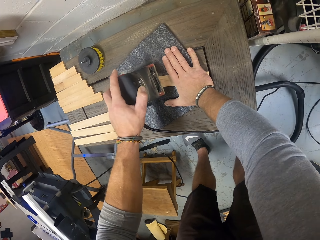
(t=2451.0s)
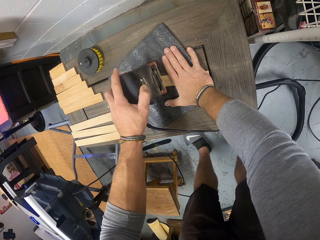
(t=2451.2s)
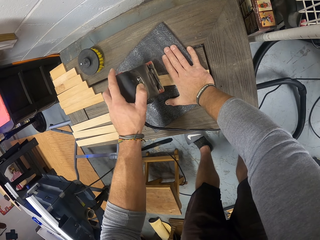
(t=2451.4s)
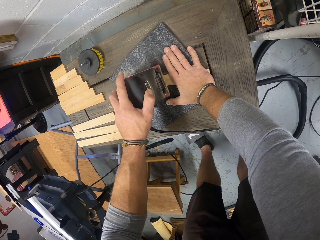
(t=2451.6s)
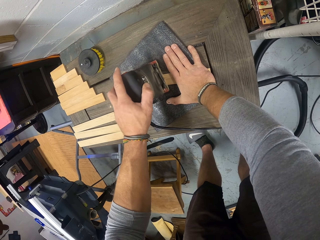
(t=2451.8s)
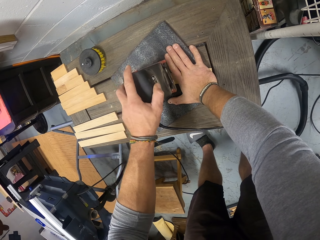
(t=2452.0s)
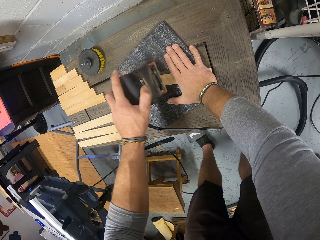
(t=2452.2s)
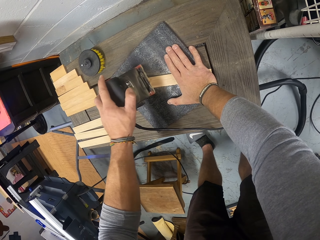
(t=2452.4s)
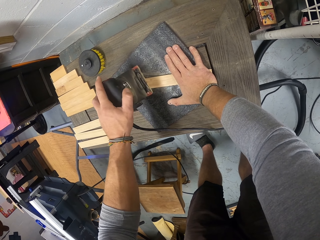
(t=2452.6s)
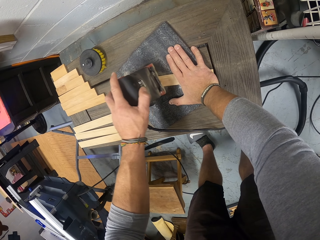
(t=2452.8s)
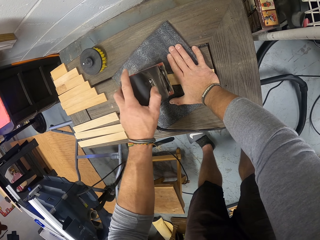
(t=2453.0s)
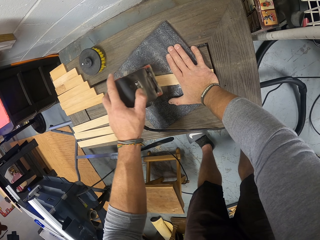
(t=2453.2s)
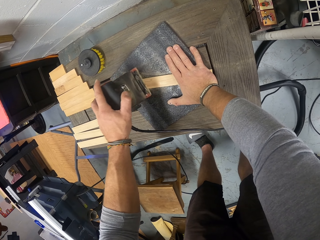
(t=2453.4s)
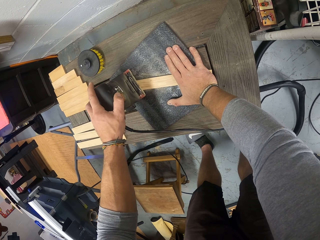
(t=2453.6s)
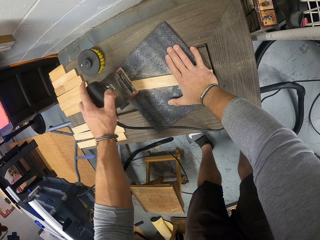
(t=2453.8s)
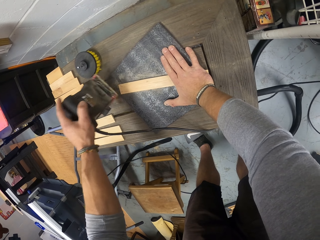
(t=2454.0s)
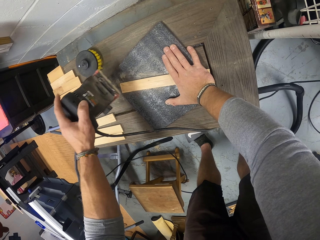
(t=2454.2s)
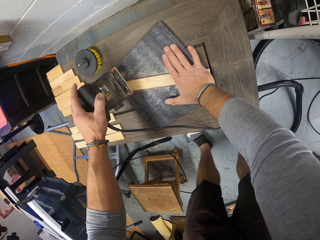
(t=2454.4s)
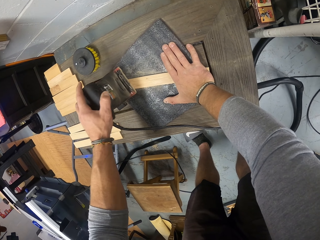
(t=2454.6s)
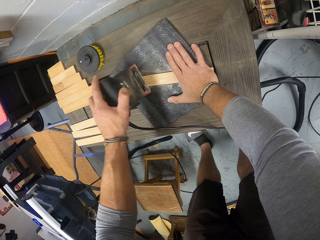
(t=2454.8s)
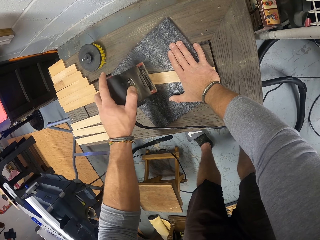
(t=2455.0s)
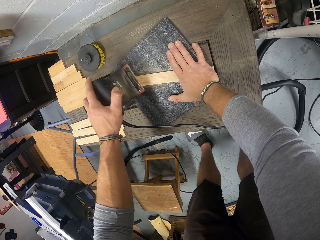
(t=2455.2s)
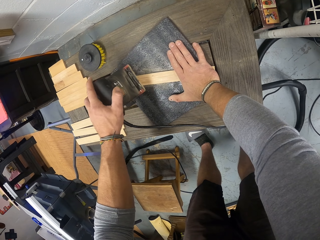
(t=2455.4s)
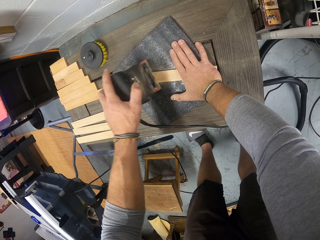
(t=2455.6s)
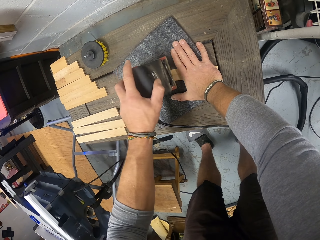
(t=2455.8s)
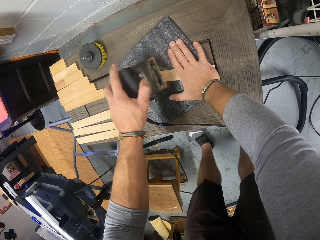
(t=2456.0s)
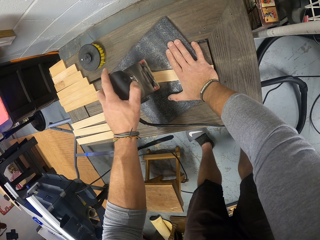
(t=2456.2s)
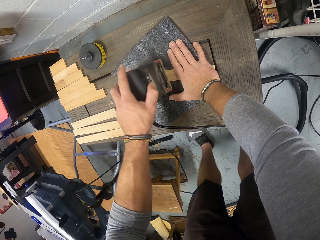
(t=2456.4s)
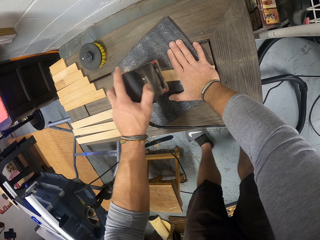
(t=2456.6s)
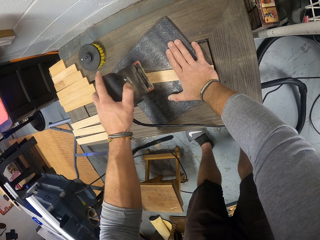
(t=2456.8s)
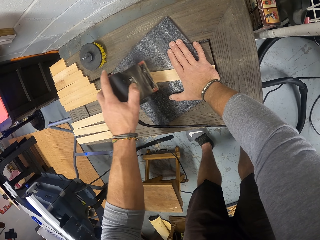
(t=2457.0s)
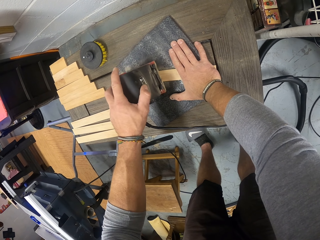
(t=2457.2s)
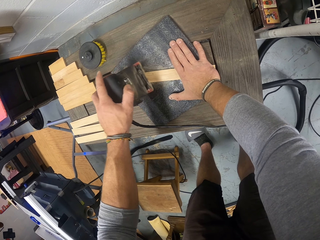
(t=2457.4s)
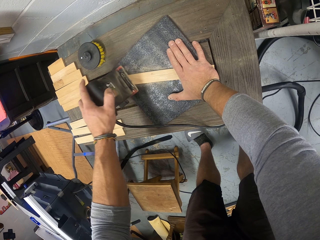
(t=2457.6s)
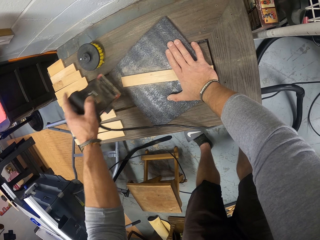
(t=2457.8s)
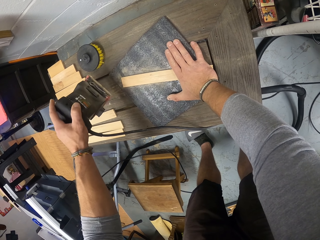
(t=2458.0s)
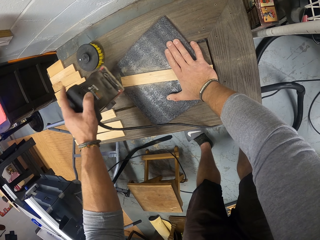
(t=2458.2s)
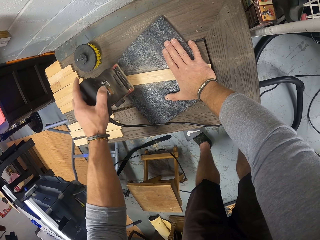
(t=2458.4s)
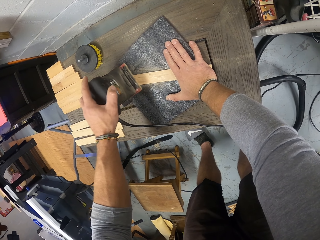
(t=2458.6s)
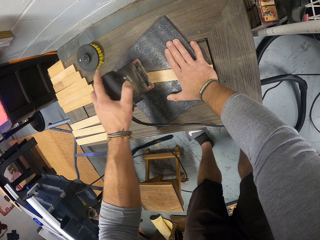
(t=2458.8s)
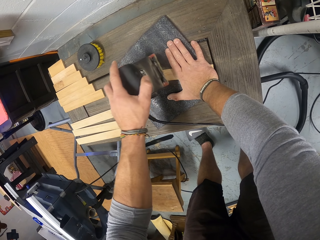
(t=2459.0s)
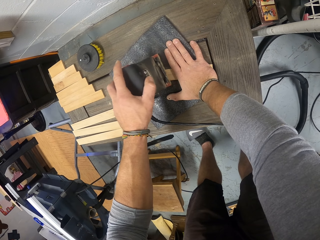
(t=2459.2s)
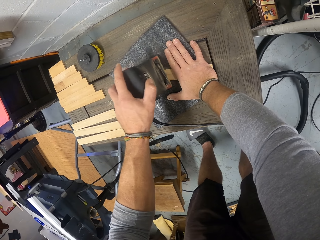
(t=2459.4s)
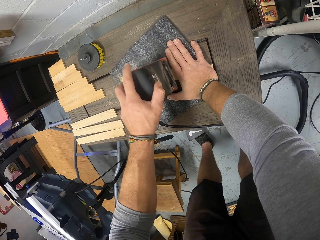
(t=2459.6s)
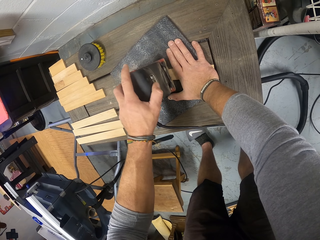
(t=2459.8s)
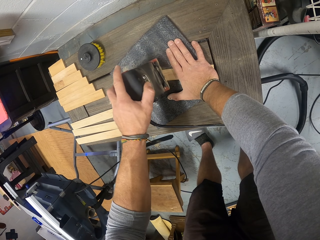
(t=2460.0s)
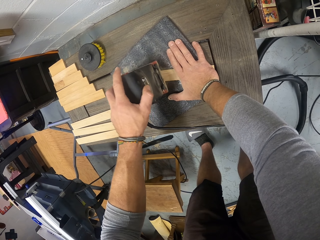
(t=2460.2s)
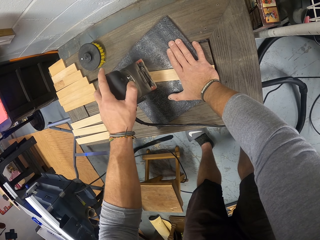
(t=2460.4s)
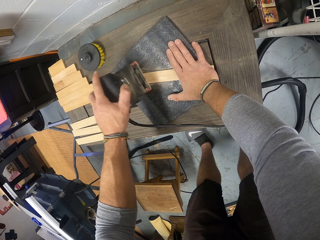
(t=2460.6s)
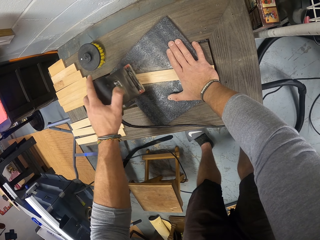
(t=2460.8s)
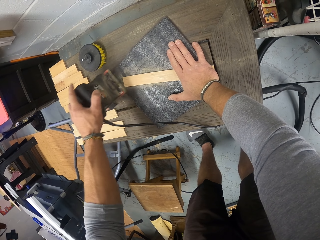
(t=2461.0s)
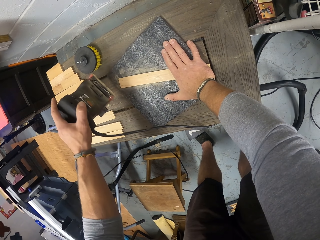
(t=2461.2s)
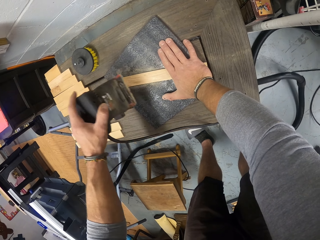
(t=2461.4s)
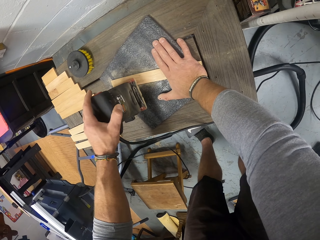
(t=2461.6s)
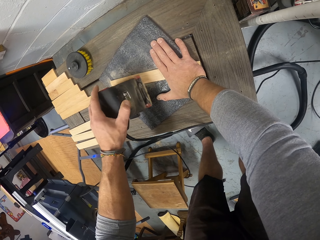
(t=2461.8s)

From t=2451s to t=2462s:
The camera wearer smoothens the wood with the sander in his left hand.

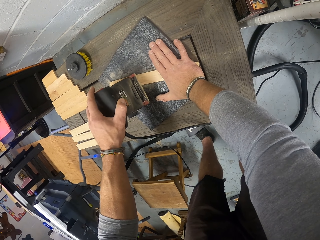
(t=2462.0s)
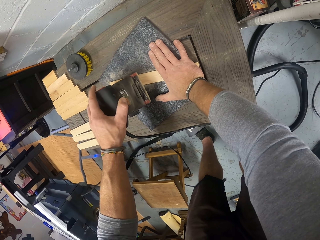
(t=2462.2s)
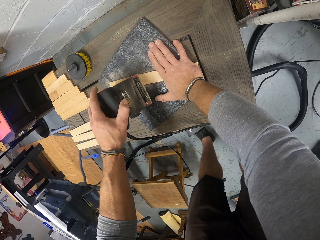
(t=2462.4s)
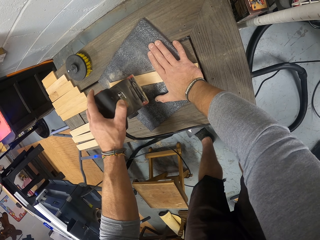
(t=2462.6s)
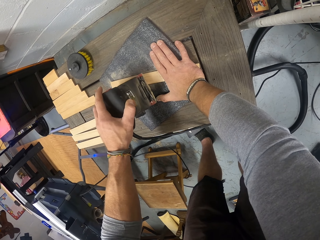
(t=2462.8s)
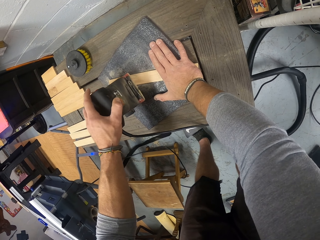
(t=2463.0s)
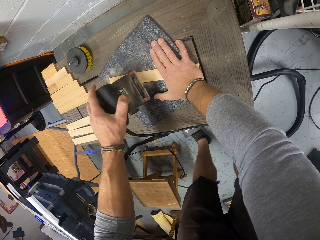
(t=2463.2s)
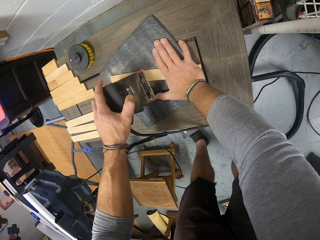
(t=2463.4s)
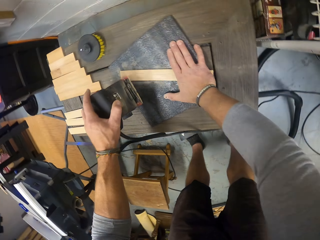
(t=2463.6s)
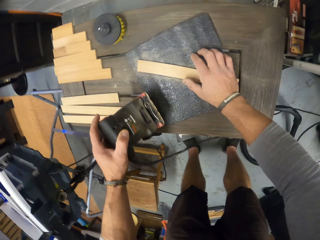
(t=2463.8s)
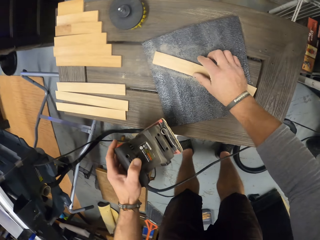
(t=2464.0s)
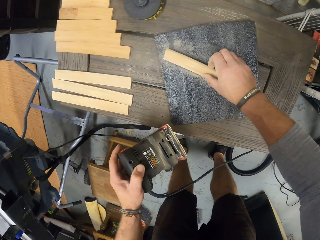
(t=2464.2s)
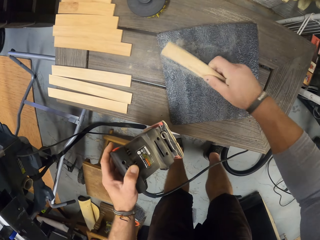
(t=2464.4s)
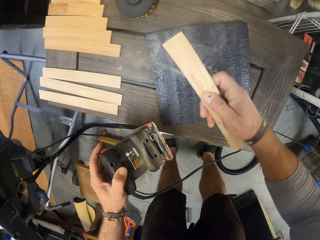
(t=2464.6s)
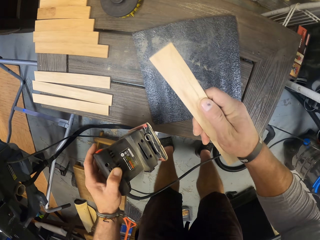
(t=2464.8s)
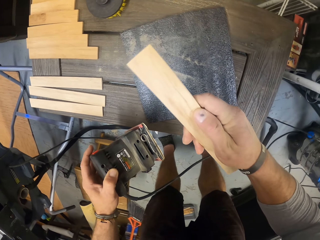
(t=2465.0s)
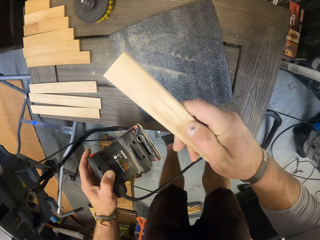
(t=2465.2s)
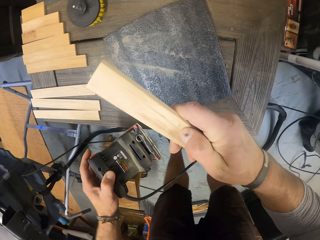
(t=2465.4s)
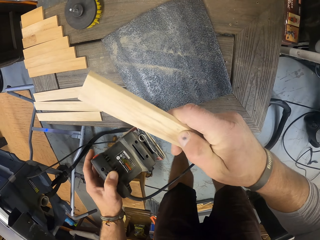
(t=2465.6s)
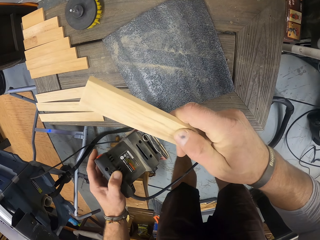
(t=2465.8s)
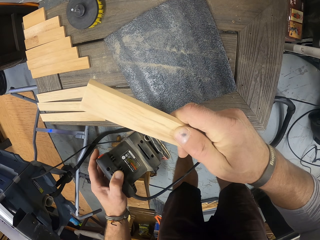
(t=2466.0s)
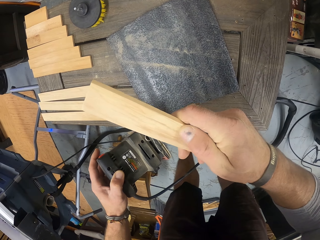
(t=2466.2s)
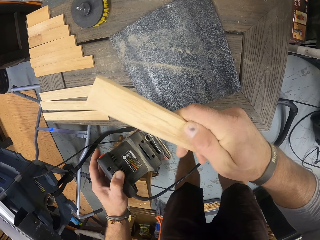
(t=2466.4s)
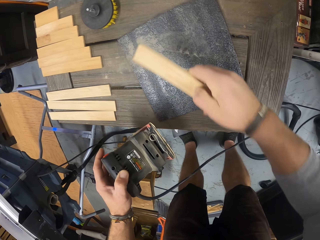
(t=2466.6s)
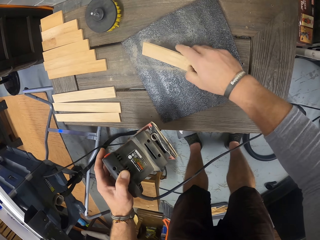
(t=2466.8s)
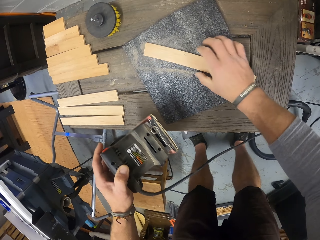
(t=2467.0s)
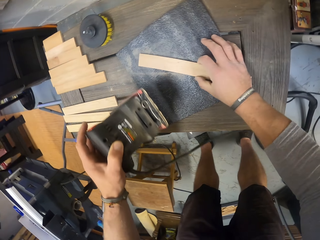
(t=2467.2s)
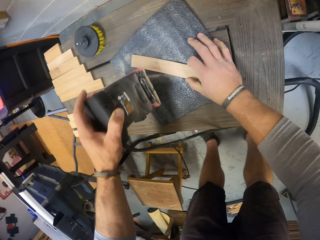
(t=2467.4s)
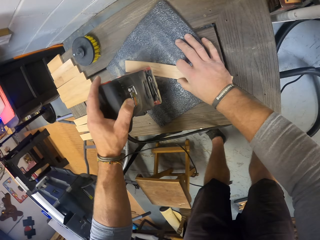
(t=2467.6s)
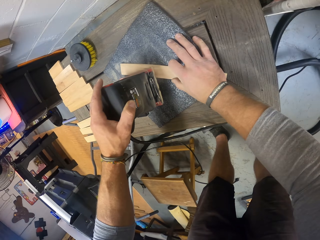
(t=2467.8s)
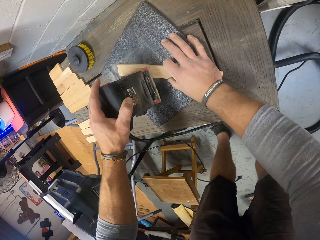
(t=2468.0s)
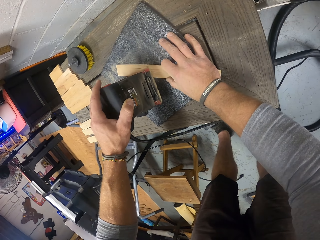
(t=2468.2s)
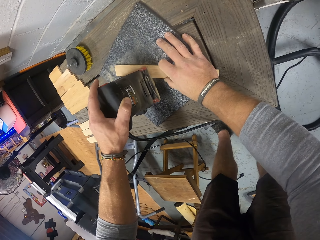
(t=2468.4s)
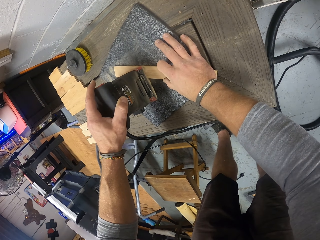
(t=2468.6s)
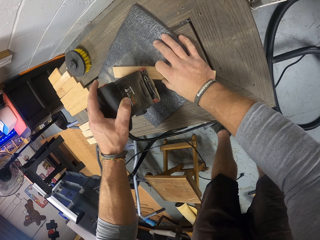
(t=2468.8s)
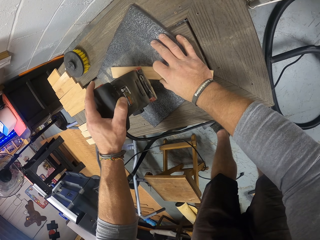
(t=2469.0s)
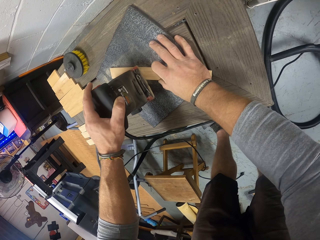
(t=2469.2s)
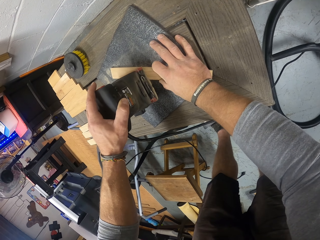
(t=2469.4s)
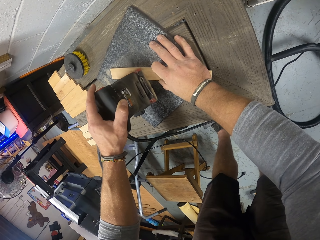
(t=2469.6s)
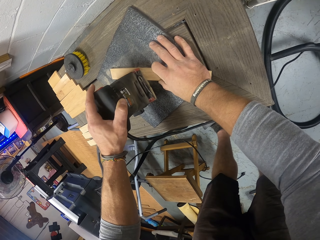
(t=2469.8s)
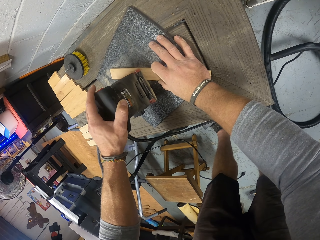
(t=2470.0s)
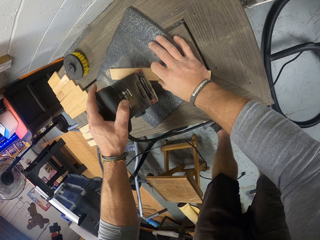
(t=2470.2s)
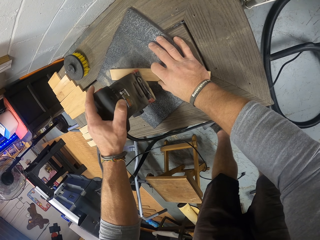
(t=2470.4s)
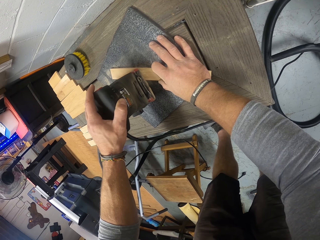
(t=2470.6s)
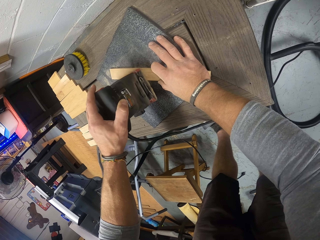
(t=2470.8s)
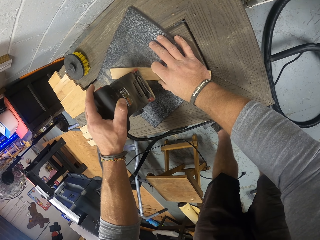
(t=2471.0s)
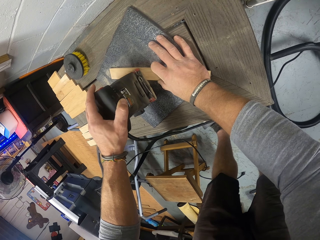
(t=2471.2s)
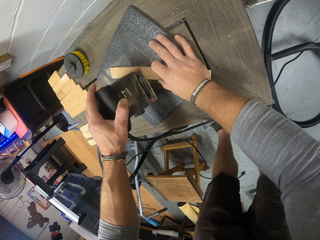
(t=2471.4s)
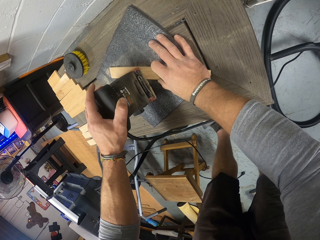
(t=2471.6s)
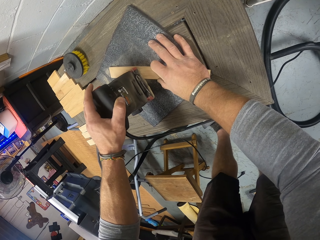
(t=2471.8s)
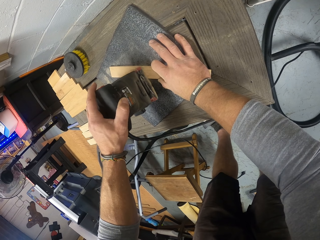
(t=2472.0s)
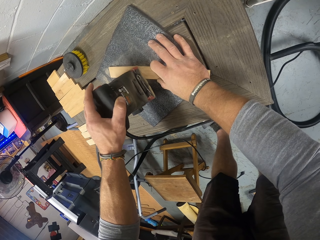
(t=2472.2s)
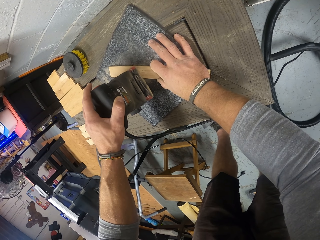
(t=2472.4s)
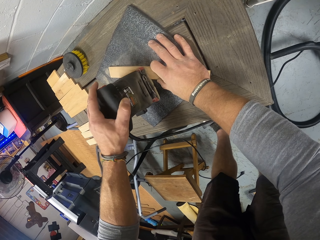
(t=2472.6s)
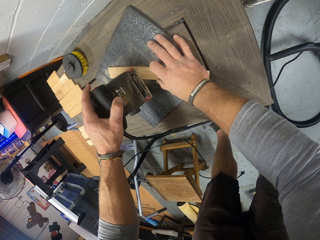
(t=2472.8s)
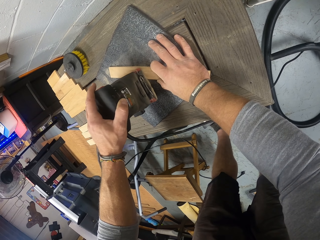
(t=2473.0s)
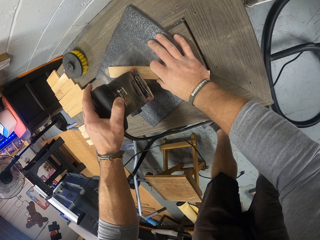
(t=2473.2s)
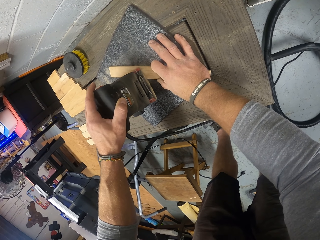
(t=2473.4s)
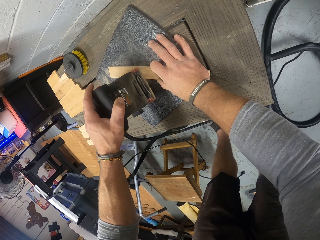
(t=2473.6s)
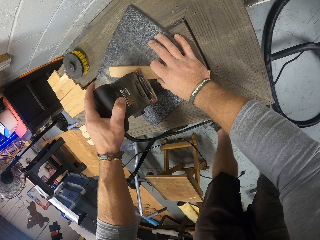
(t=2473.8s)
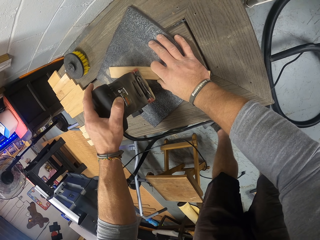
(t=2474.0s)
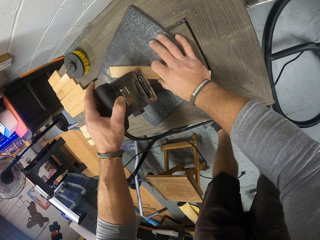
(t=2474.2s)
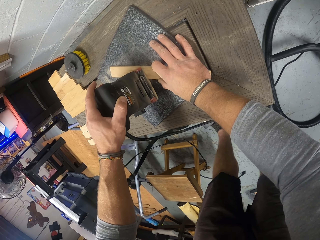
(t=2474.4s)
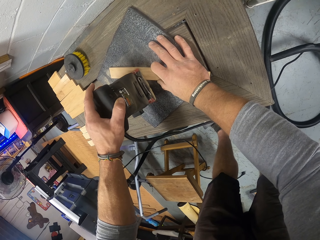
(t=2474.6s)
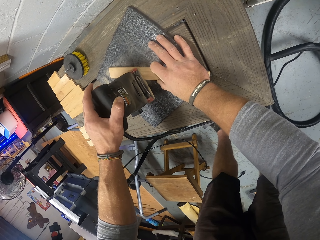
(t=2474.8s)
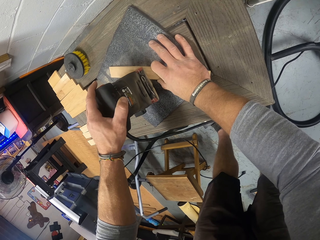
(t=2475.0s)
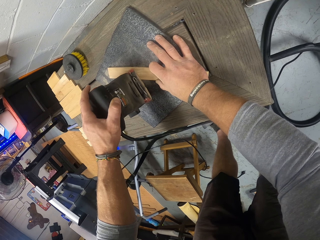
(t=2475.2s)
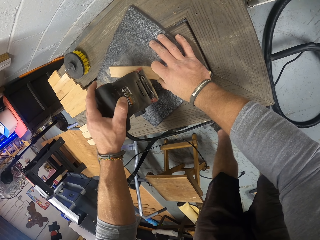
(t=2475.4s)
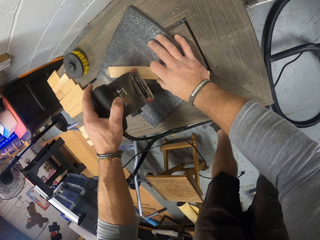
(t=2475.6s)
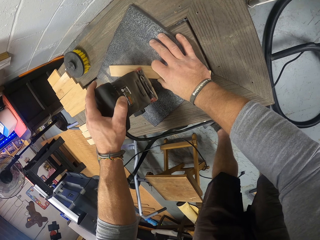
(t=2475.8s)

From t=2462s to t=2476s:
The camera wearer holds up the wood to his face with his right hand. He drops the wood on a sandpaper on the workbench with his right hand. He smoothens the wood with the sander in his left hand.
